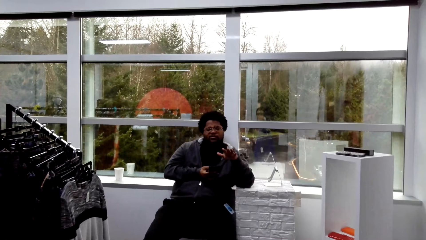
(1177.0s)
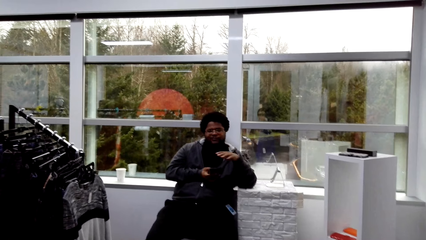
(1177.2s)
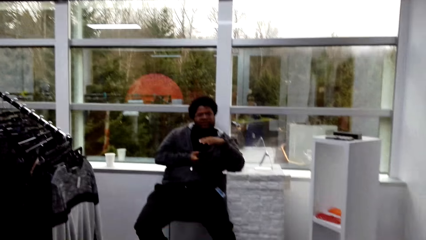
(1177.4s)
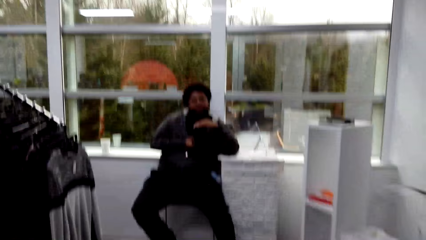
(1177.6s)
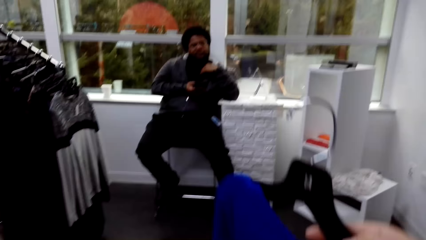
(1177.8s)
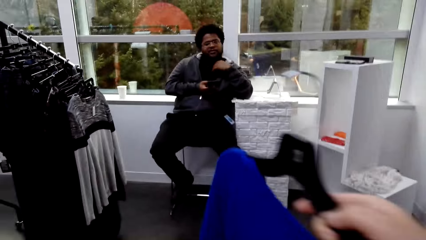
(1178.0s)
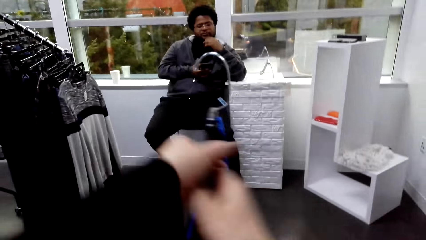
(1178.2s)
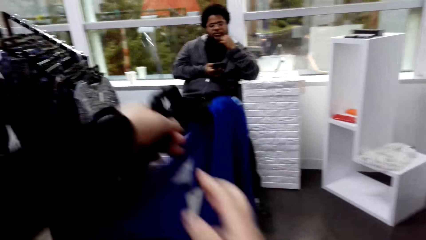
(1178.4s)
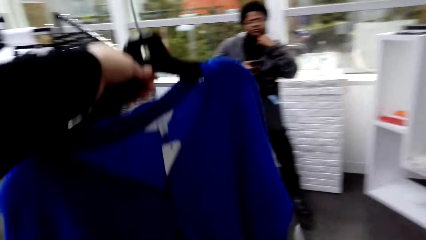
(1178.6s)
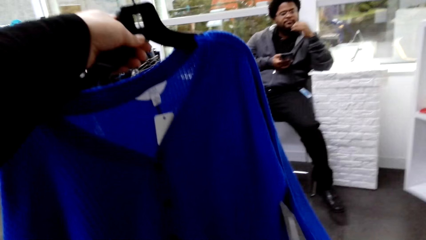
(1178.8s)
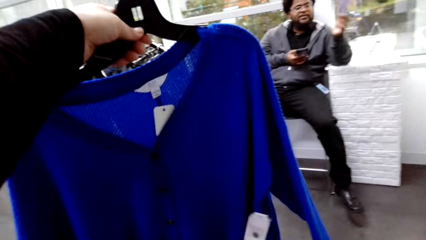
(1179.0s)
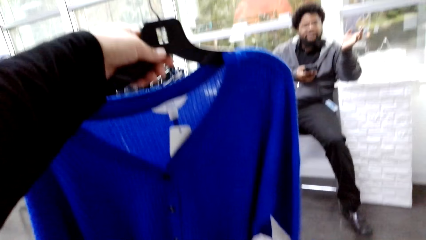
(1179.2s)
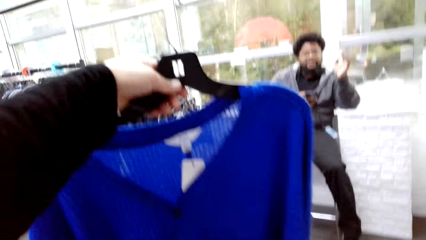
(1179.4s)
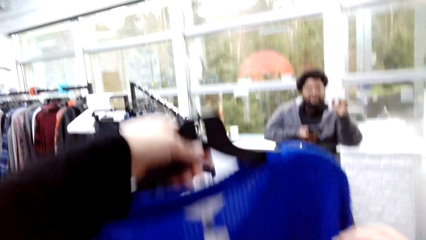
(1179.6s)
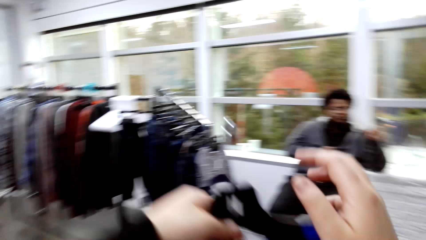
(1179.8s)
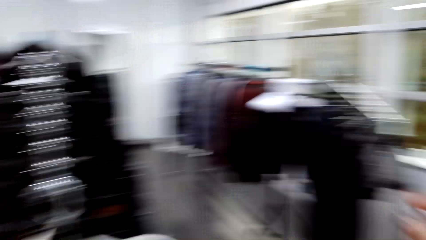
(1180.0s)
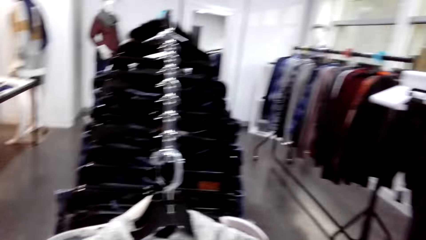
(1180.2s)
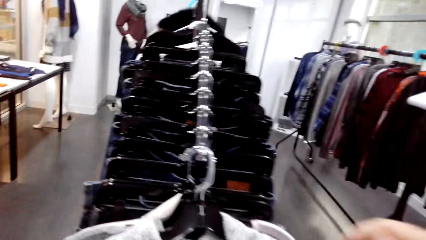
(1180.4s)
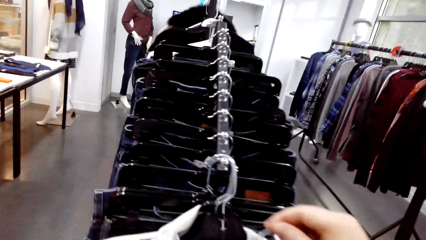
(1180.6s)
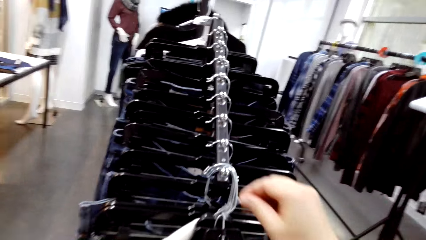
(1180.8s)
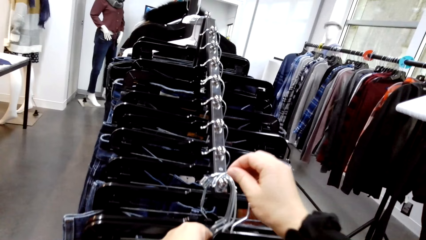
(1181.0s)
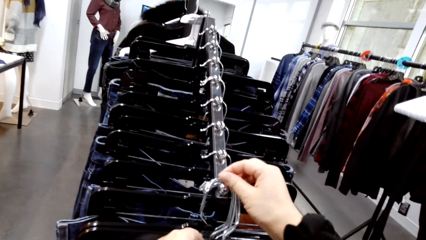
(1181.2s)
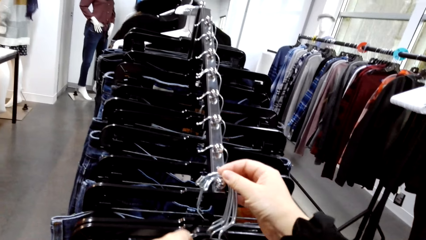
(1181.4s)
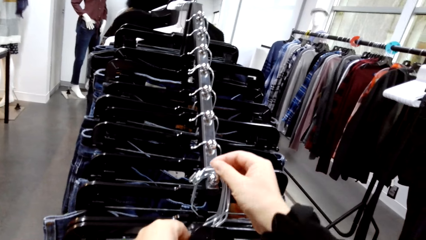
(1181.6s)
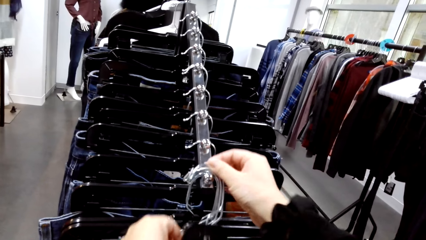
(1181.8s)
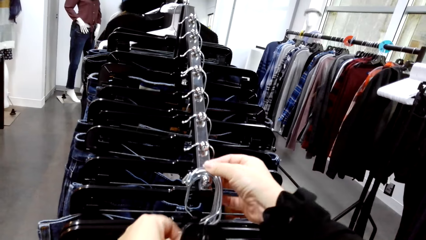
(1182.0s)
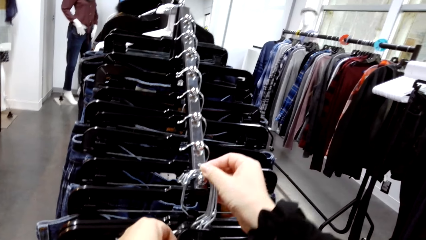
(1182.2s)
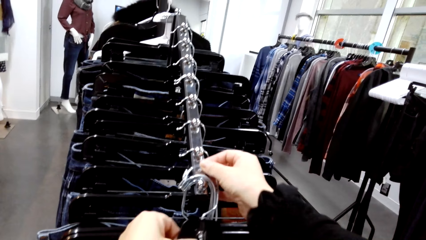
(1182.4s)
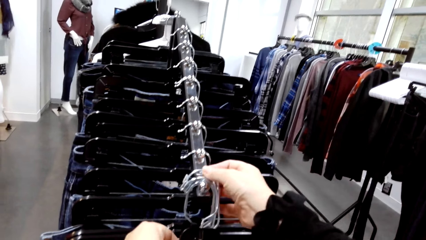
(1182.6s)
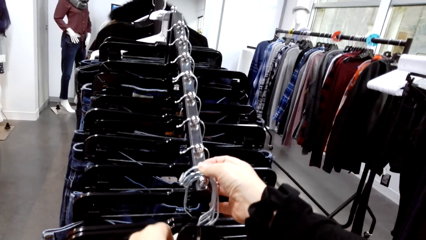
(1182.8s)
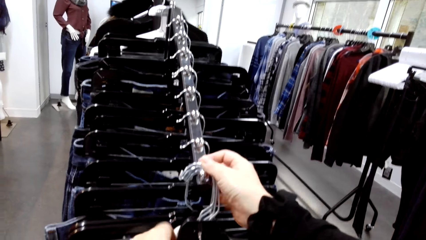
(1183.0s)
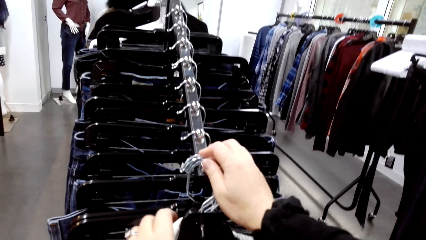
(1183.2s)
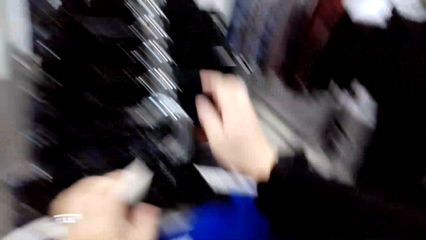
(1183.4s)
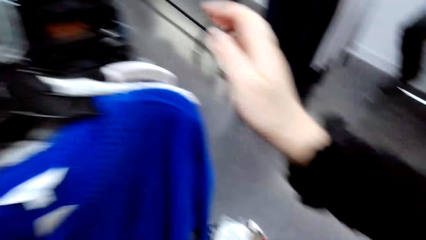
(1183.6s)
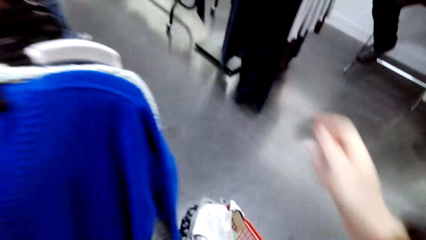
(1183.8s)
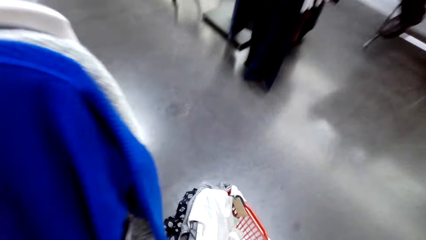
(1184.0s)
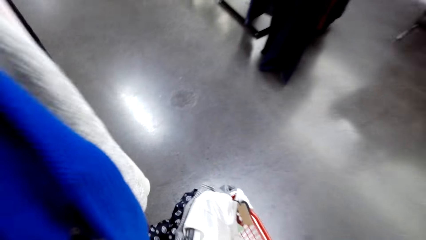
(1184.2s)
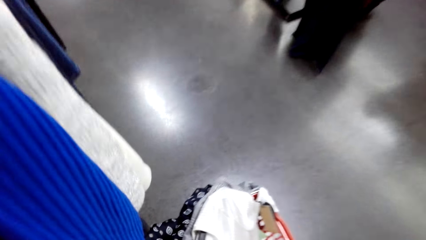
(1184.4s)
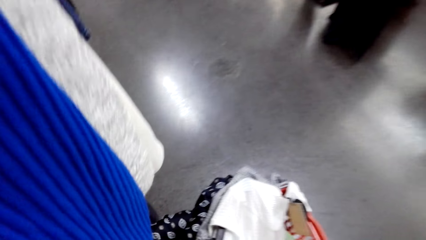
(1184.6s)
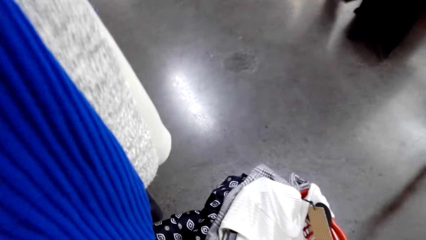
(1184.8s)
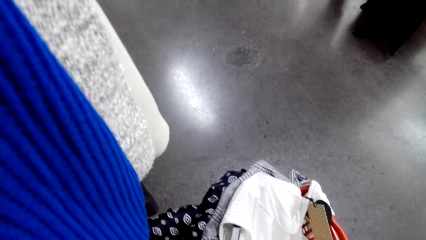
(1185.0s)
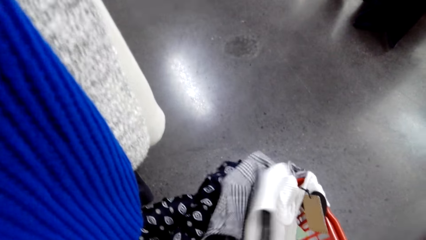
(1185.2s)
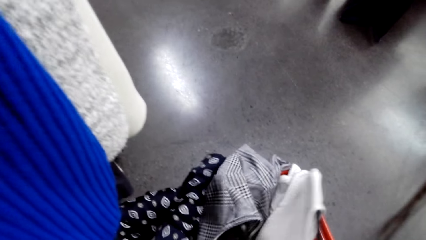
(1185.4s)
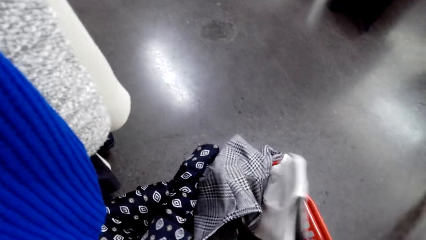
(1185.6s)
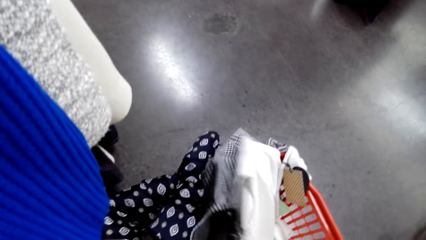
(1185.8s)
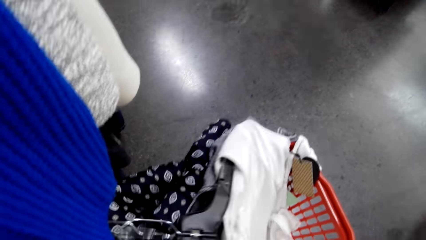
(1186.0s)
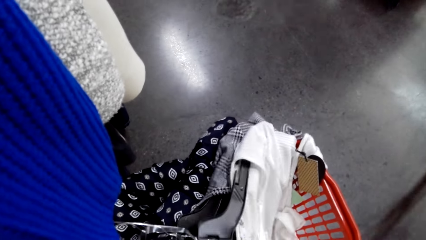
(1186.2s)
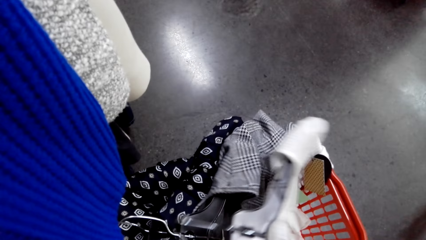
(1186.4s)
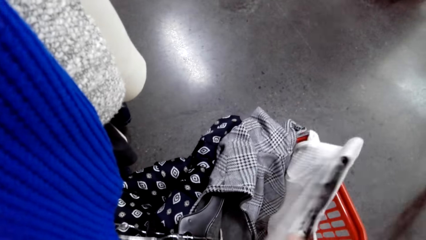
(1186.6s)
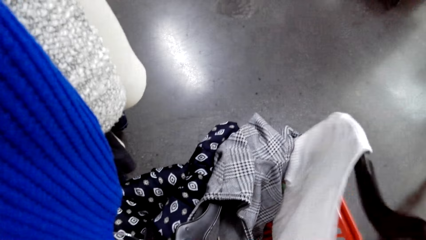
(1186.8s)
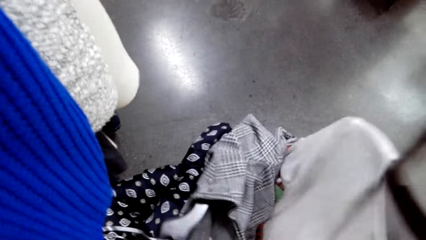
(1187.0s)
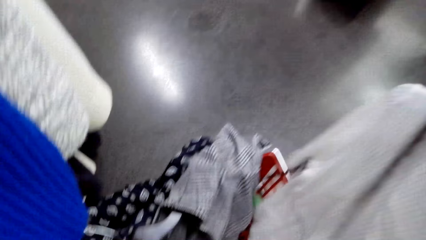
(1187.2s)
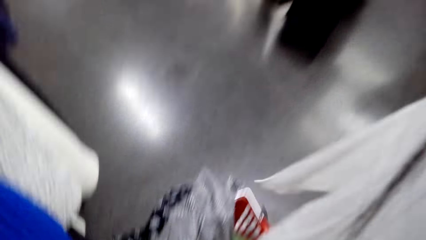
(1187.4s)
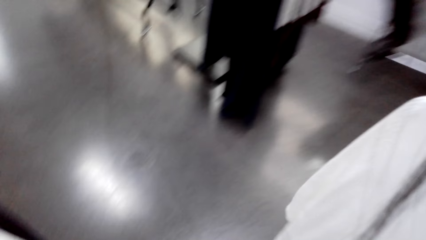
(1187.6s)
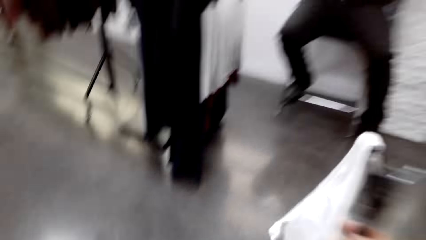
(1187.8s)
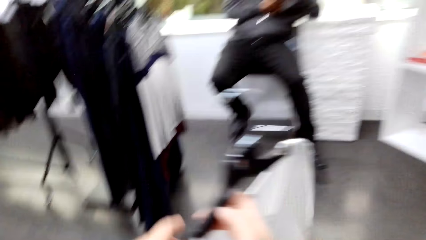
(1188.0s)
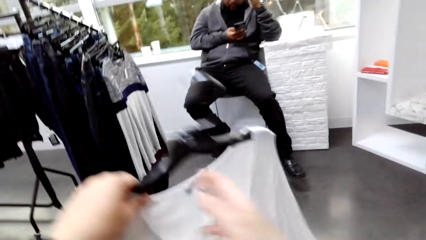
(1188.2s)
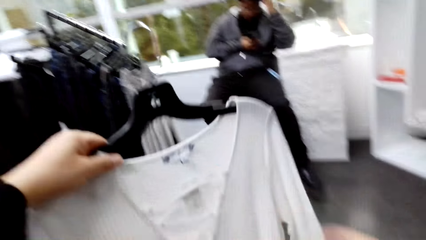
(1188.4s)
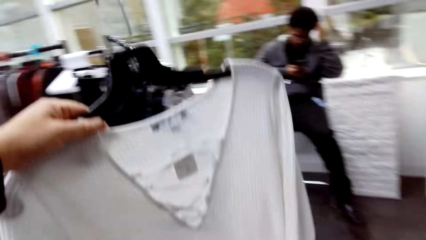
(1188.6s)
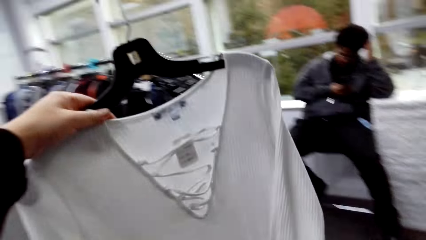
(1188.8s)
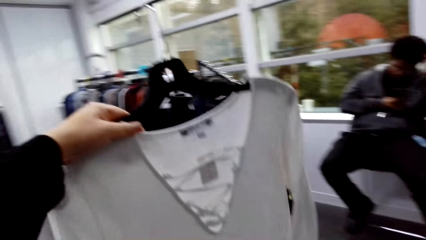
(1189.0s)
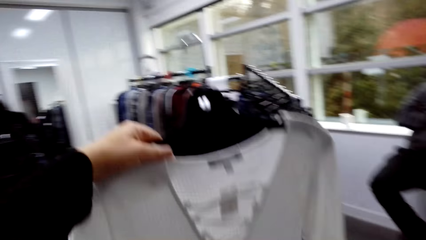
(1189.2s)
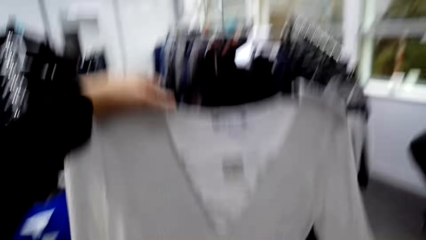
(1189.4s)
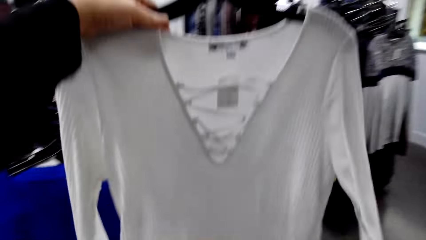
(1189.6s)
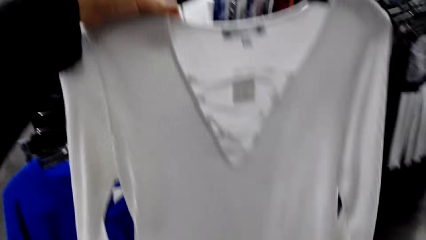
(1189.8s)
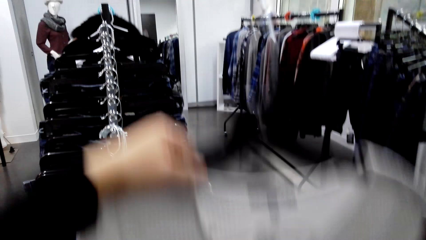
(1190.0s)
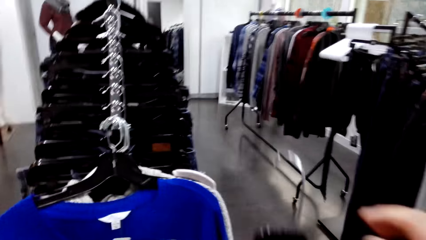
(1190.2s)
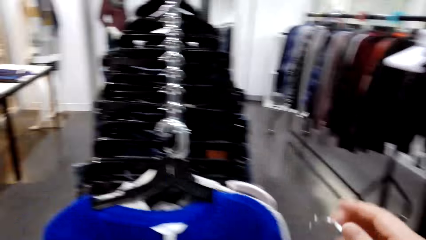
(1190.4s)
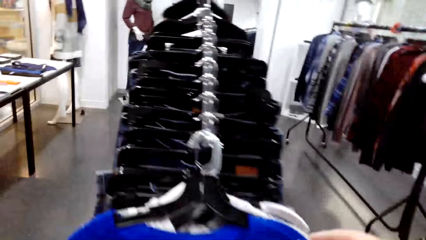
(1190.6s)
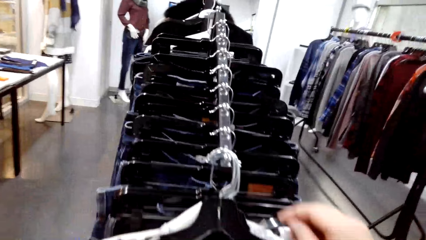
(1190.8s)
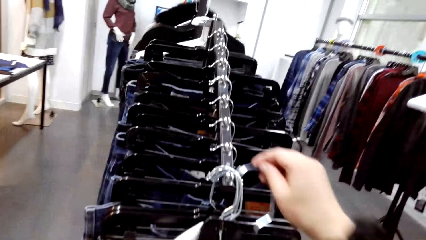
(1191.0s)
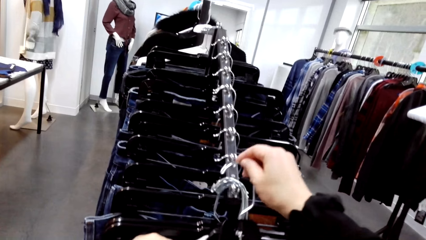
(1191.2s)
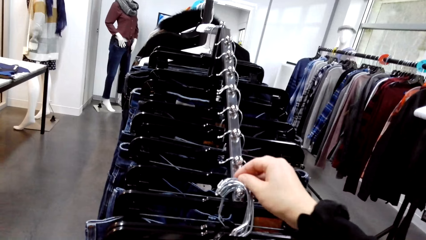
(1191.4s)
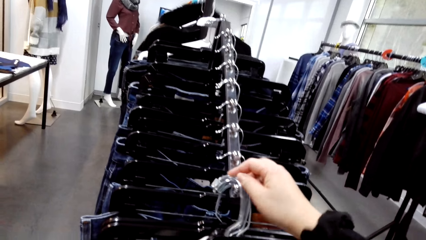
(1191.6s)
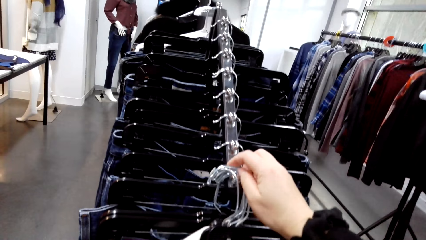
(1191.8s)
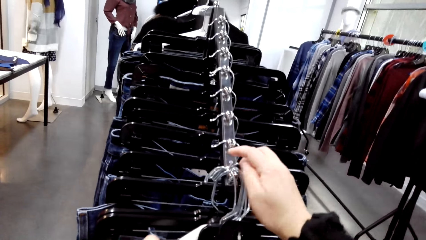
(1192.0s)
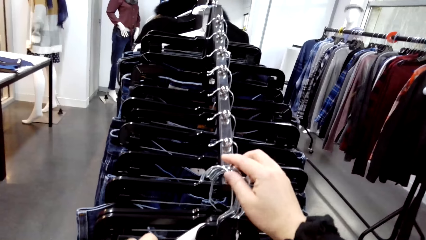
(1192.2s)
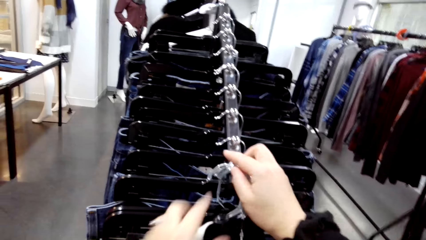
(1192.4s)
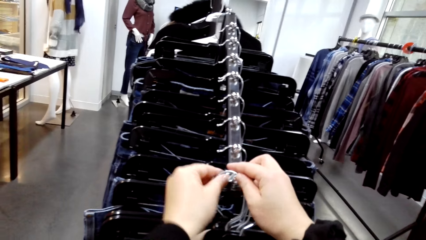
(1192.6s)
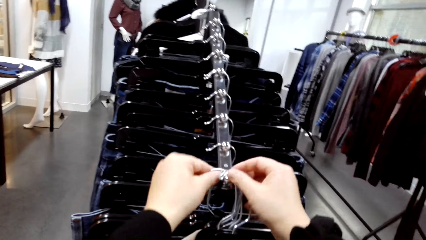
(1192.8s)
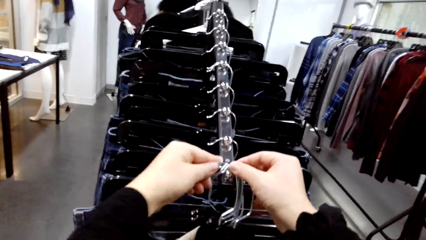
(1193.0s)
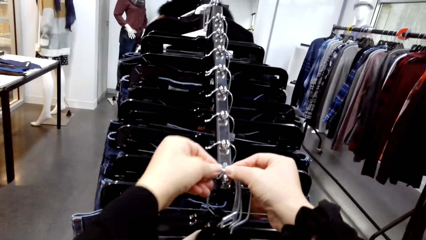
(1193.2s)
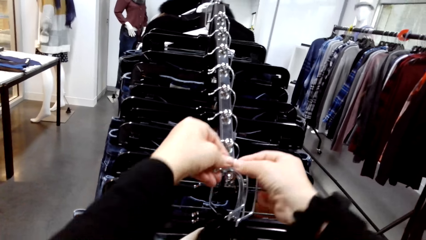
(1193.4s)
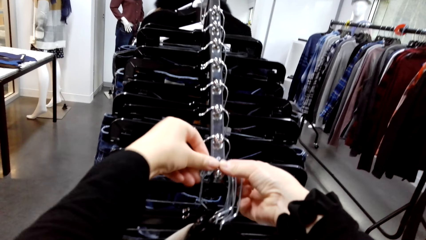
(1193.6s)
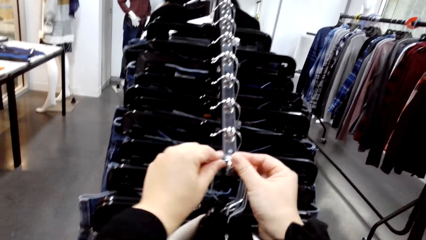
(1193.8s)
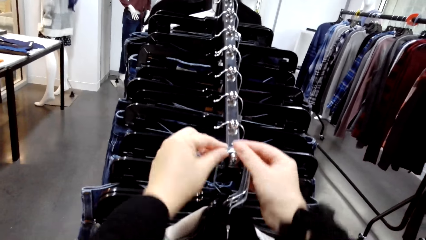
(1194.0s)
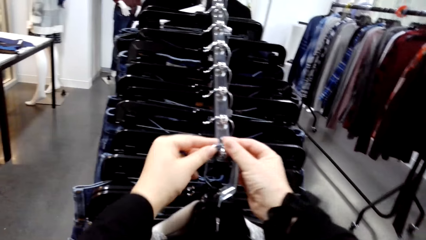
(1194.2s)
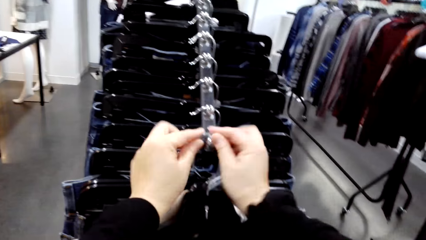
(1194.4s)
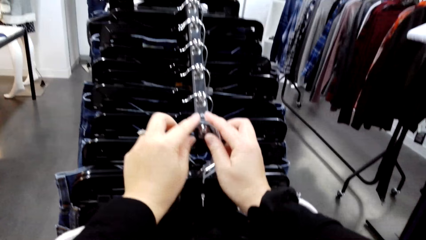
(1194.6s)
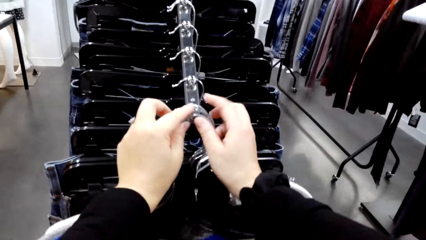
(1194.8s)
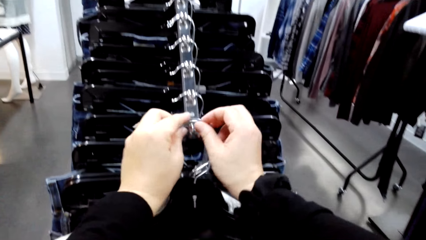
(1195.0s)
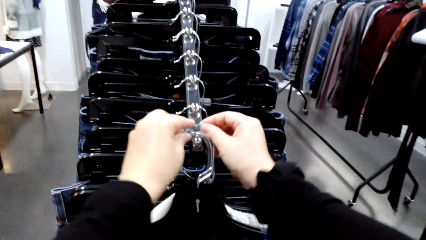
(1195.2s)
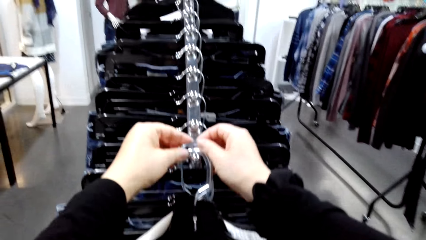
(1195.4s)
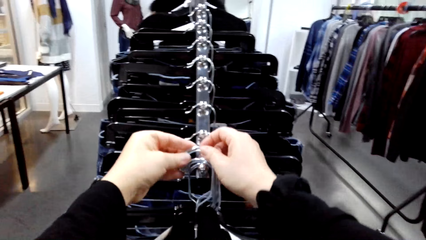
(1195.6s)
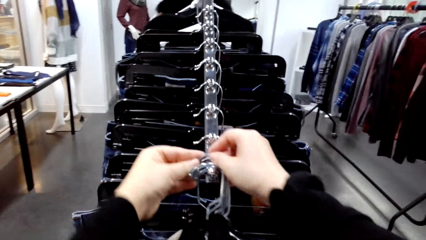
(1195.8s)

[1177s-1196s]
A man moves his hand. The camera wearer hangs a sweater on a hook. They pick a sweatshirt. They hang the sweatshirt on a hook.
